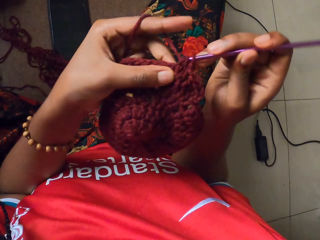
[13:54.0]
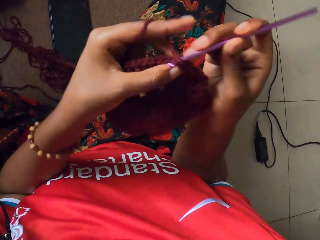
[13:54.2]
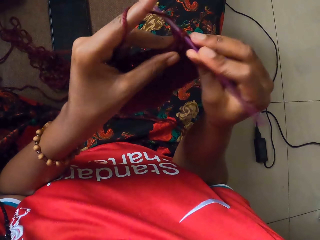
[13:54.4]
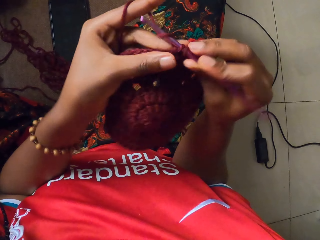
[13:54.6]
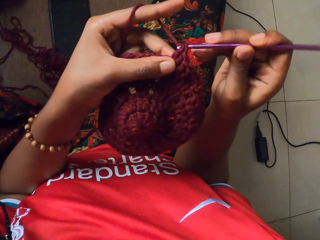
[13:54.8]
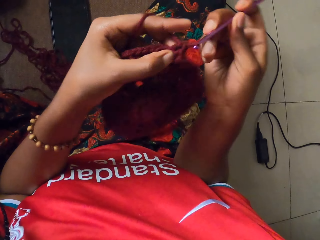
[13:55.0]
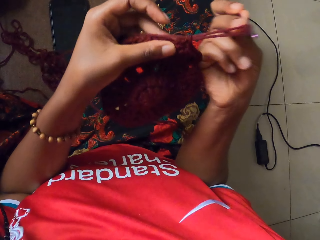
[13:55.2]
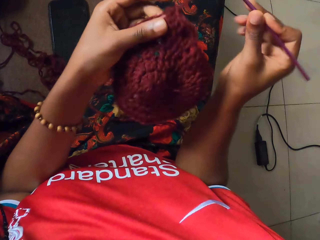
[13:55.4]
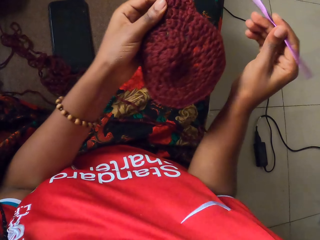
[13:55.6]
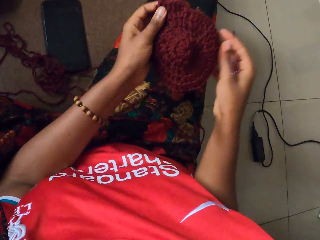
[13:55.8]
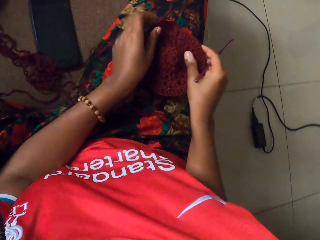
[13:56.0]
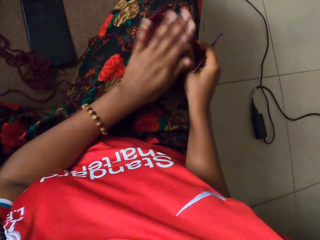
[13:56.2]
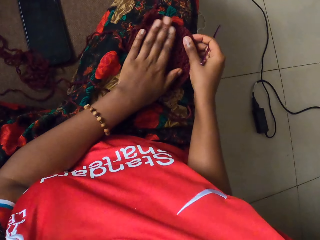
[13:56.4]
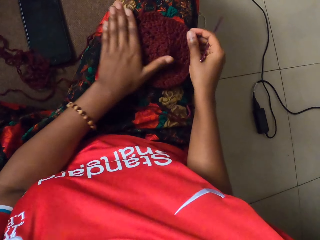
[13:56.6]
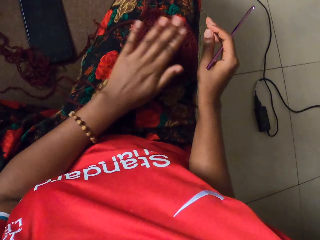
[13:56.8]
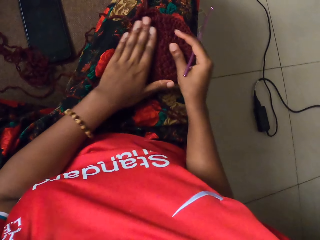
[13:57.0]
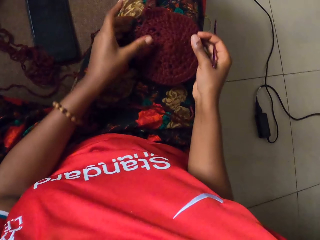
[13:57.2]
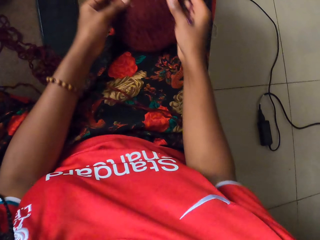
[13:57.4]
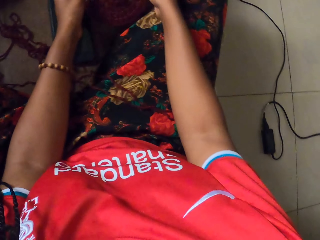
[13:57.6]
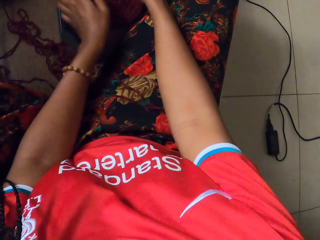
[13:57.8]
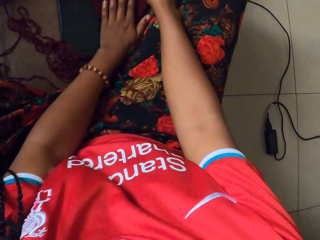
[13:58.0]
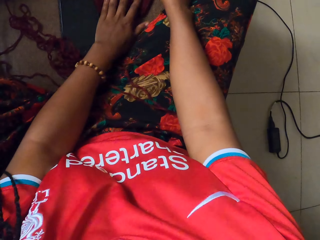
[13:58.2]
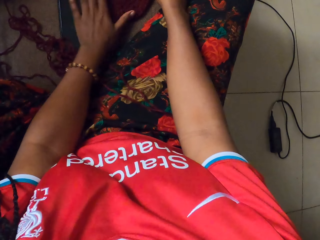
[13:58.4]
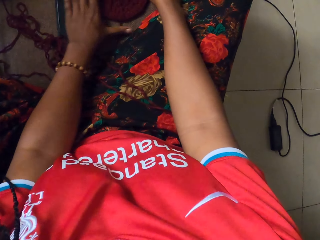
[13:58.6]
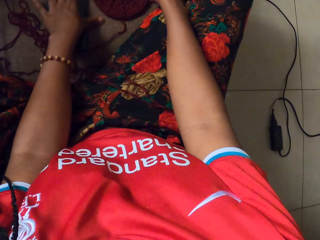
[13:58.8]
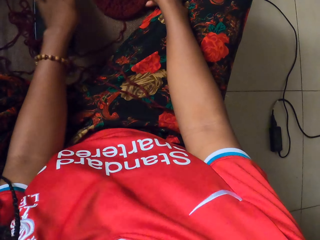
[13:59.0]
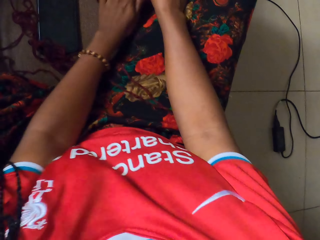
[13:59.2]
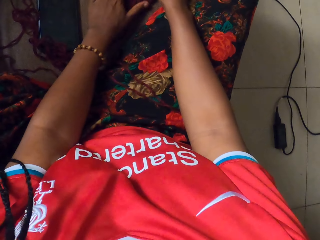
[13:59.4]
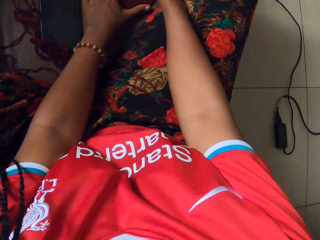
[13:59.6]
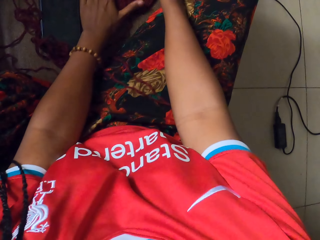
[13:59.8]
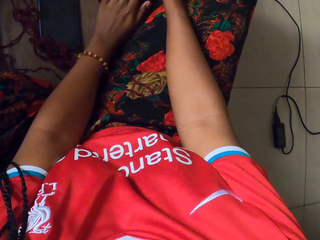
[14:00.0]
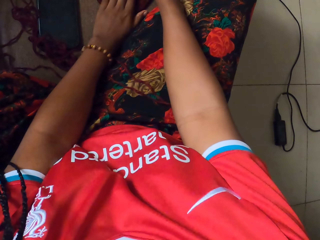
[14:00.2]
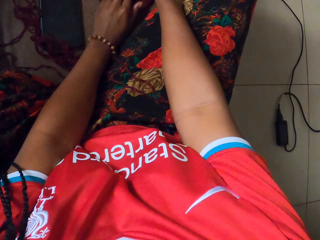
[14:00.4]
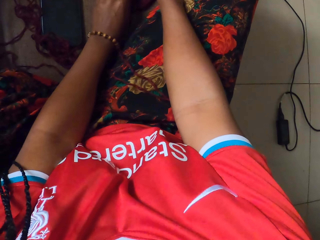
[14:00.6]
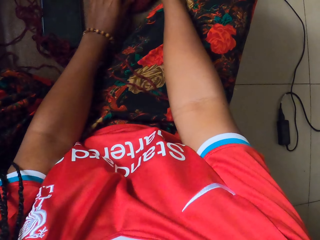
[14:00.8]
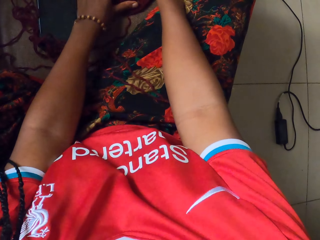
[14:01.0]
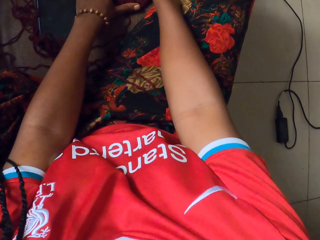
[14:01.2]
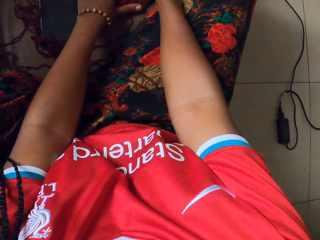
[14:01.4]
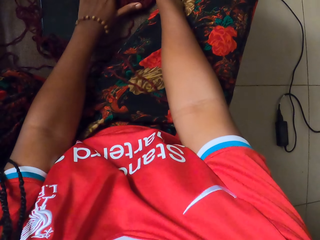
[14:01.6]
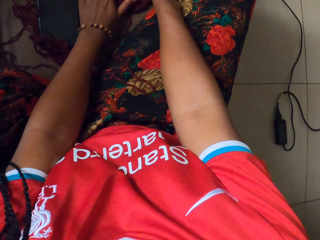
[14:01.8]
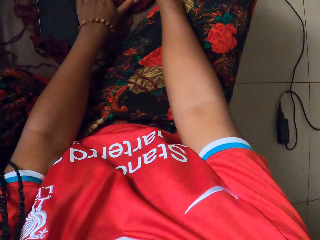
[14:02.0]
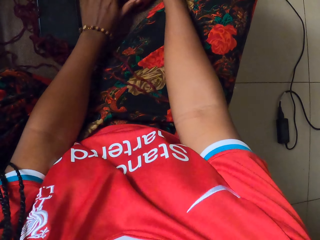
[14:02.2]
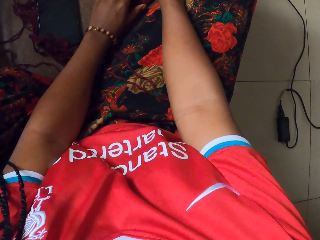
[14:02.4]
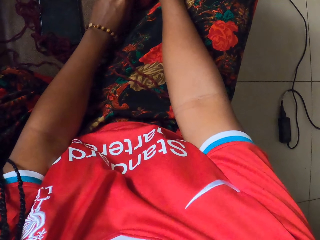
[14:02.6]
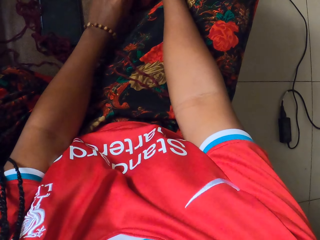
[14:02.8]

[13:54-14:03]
The camera wearer places the wine colored craft in her hands on her lap. She smoothens the wine colored craft with her left hand. She picks the wine colored craft from her lap with both hands and places the wine colored craft in her hands on the floor. She moves a book on the floor with her left hand. She smoothens the wine colored craft with her hands.

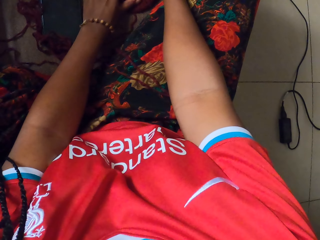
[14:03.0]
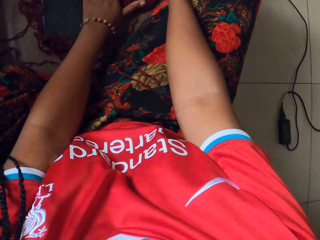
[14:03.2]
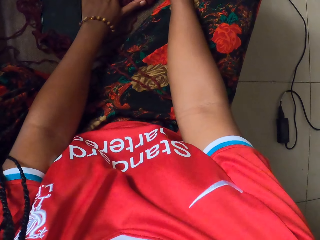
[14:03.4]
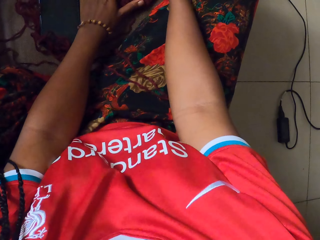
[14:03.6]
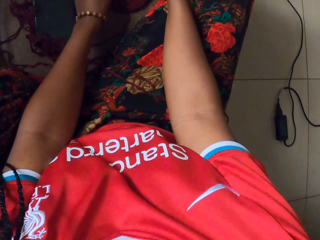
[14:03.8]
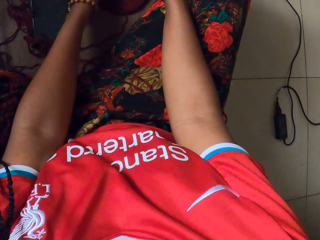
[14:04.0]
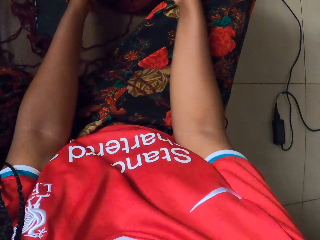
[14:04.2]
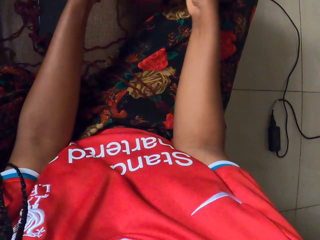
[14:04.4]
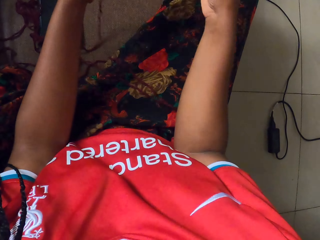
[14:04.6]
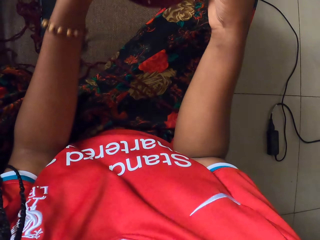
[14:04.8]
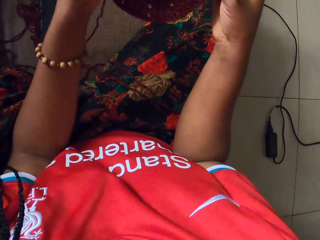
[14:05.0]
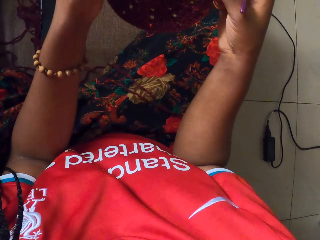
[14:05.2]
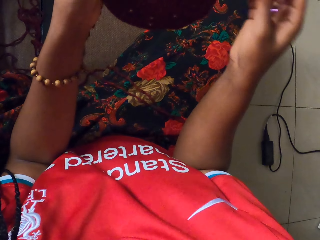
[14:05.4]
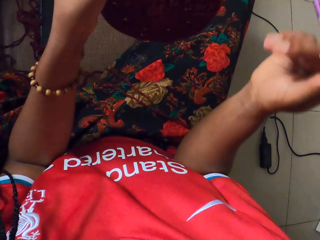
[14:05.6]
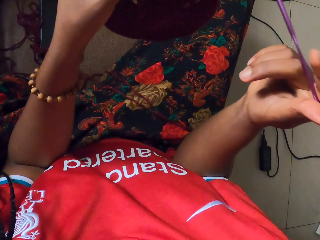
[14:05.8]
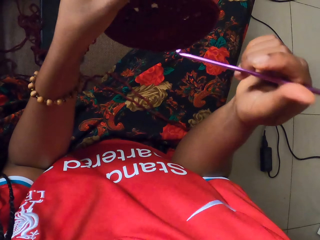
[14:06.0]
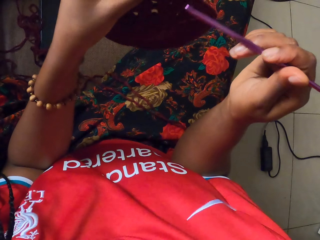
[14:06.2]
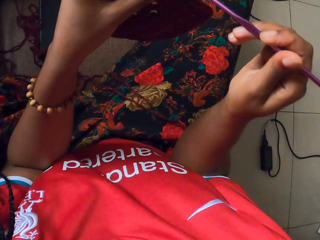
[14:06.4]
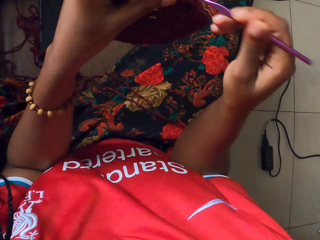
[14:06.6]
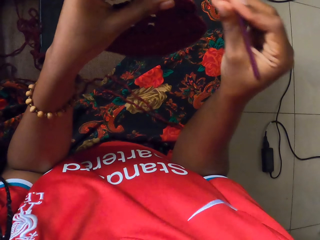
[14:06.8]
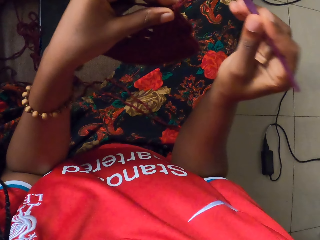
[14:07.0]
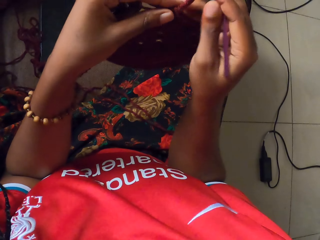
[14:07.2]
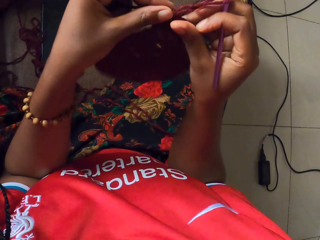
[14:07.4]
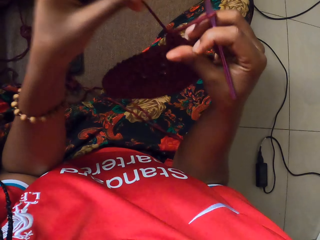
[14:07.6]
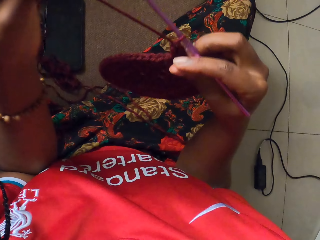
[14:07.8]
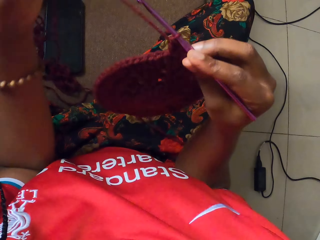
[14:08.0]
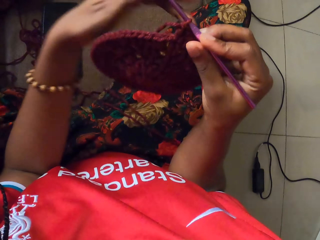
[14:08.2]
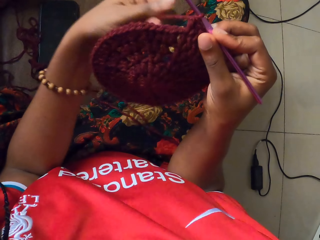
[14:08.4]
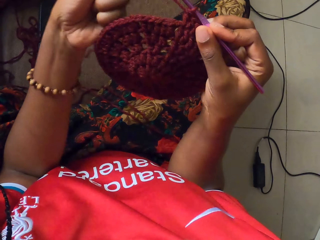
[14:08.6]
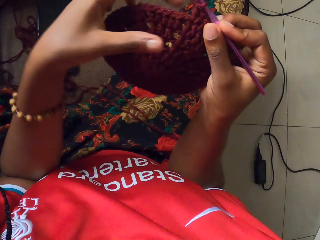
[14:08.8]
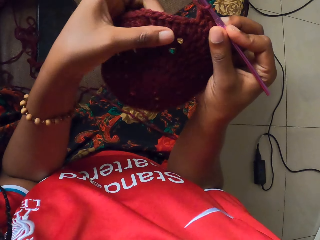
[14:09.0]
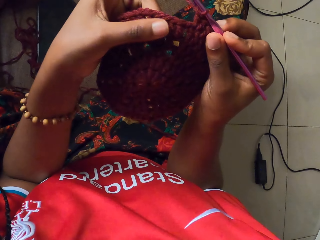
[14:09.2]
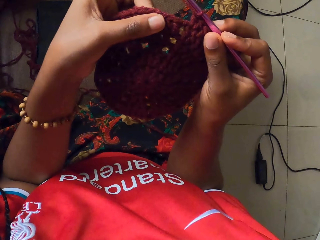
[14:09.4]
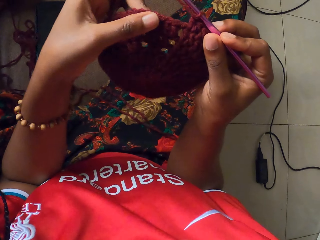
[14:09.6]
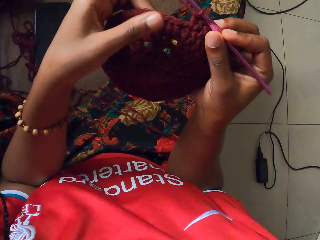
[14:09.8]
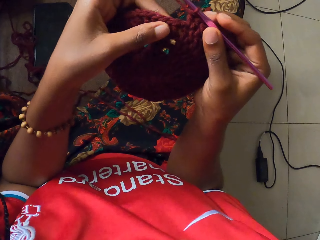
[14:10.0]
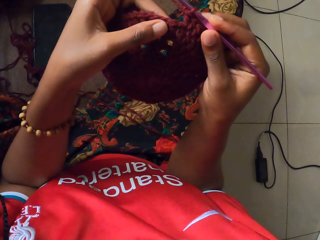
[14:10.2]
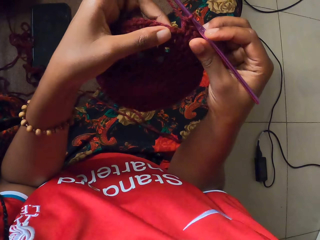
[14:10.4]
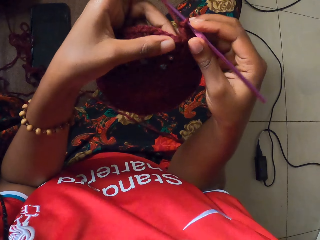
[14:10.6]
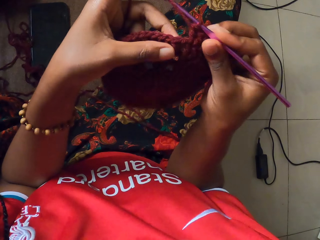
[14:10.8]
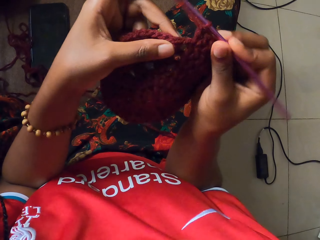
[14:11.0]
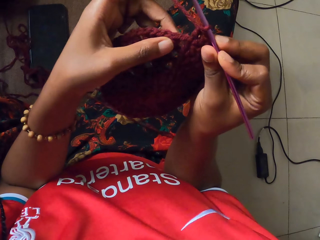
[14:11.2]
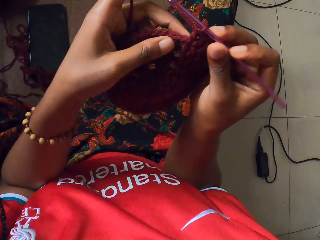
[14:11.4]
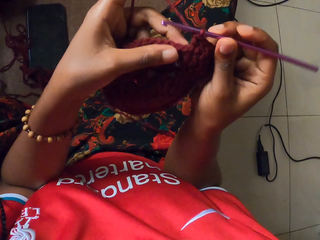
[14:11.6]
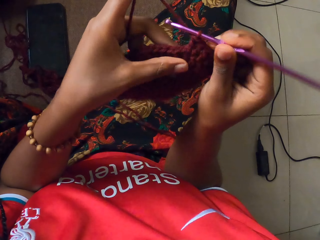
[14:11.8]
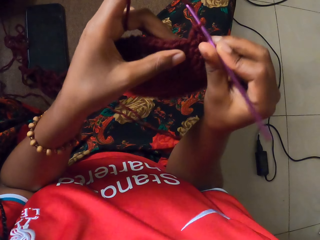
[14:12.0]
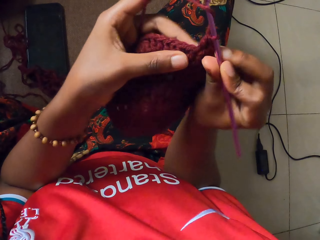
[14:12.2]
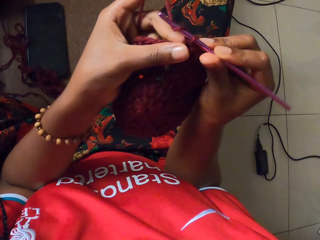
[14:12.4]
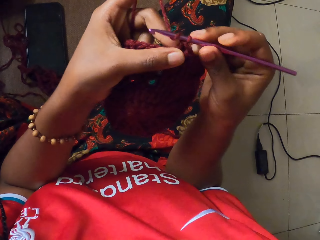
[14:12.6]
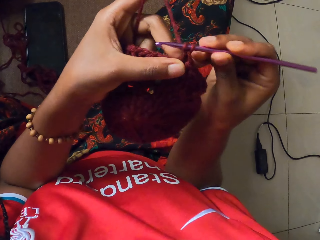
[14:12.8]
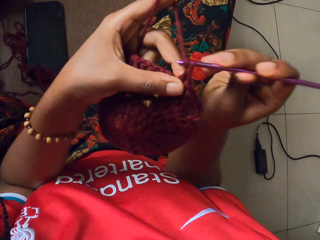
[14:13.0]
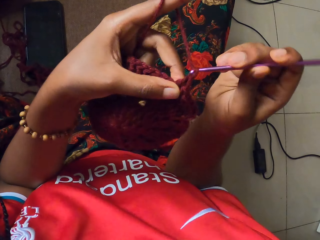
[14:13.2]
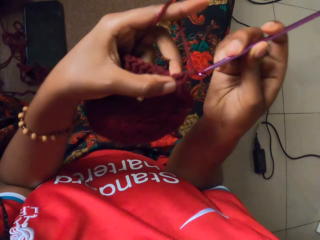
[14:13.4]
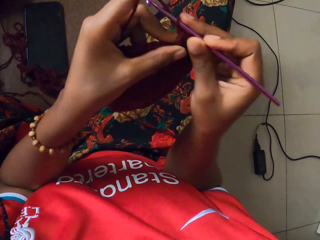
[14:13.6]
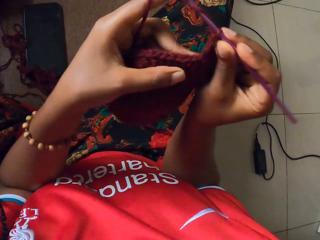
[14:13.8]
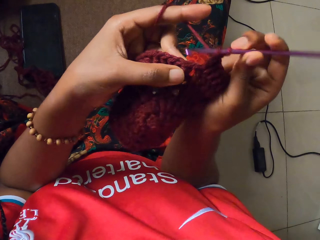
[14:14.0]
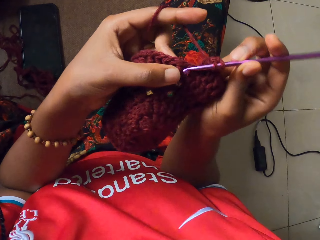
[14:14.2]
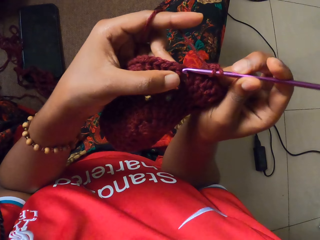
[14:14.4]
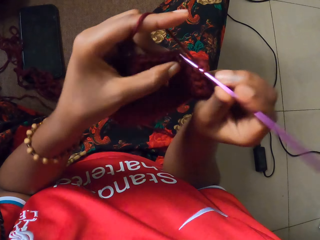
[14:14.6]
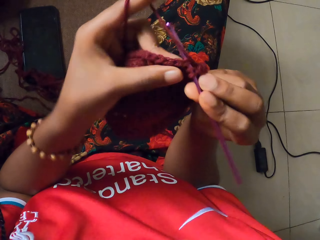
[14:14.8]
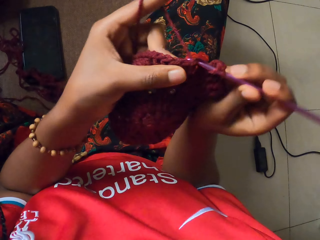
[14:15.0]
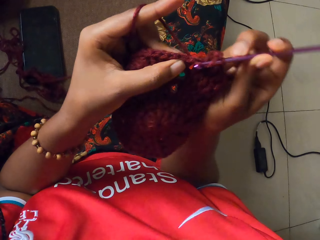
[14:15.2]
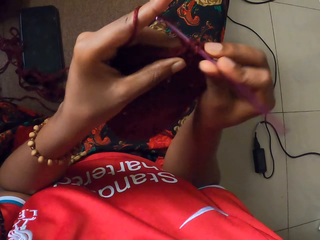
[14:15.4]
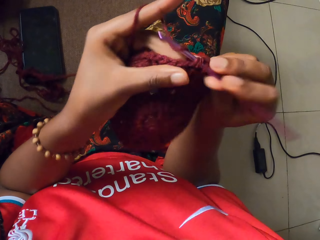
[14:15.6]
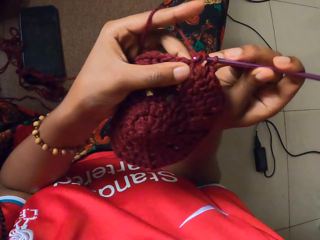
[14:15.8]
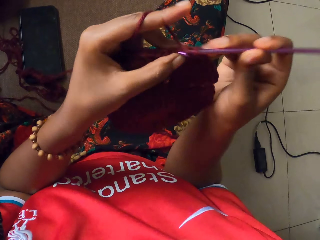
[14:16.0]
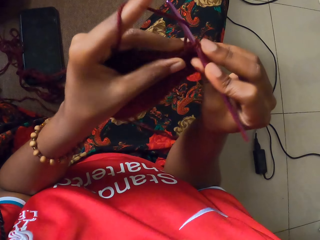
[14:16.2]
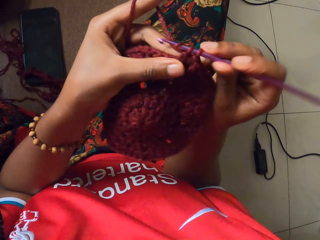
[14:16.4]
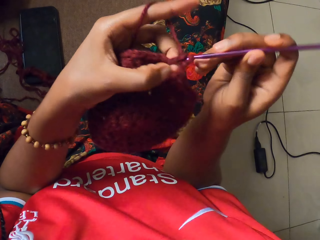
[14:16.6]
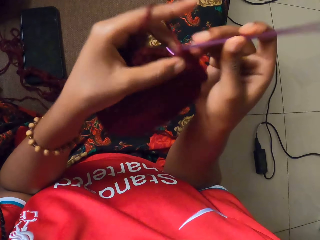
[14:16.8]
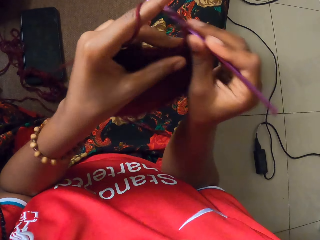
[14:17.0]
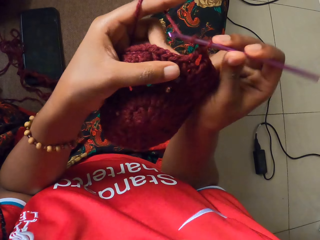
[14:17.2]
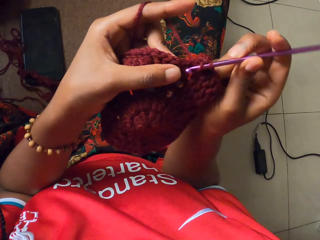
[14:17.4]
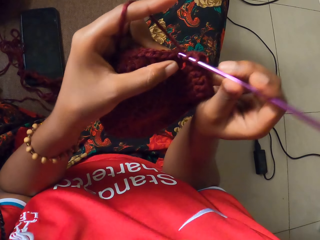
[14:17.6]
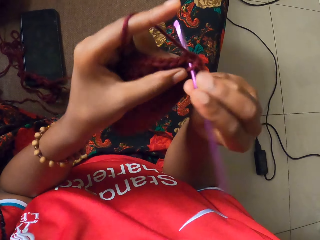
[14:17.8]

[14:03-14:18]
The camera wearer picks the wine colored craft from the floor with her hands. She crochets the wine colored craft in her hands with the crochet hook in her right hand. She knits.
